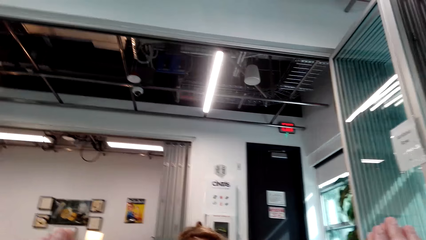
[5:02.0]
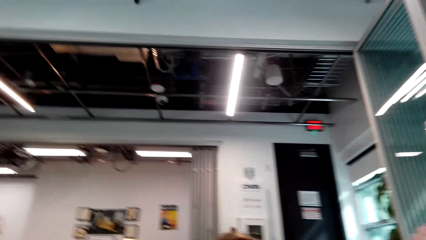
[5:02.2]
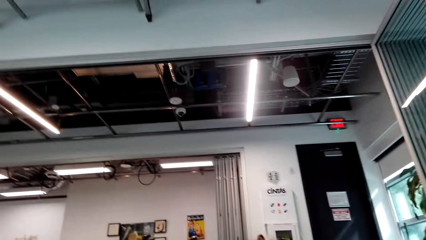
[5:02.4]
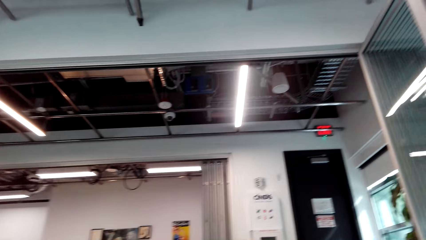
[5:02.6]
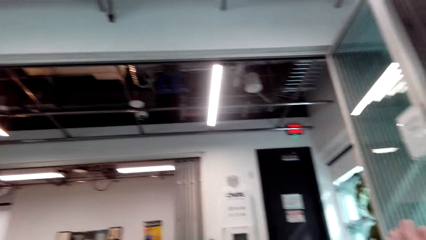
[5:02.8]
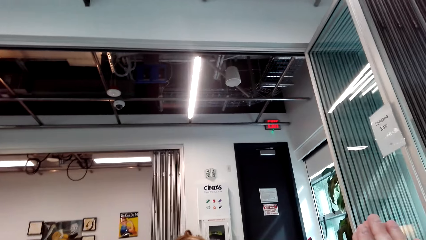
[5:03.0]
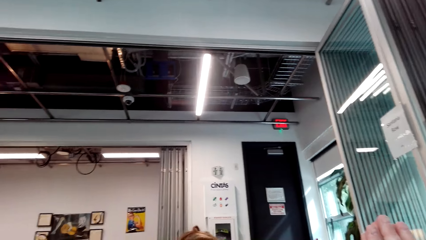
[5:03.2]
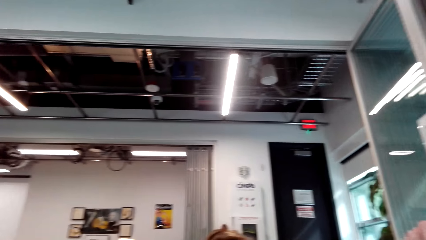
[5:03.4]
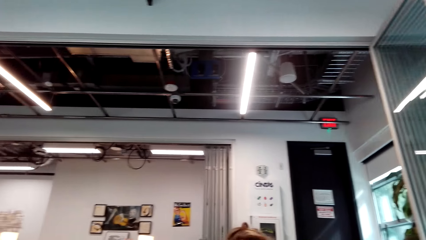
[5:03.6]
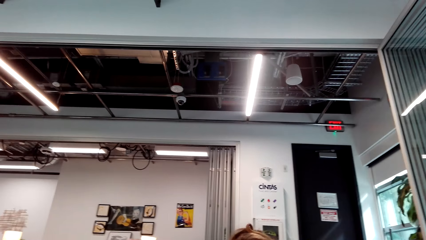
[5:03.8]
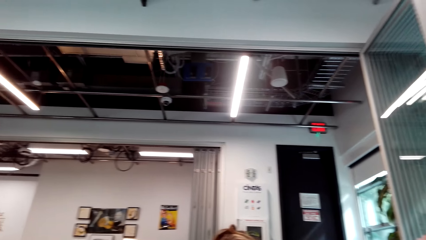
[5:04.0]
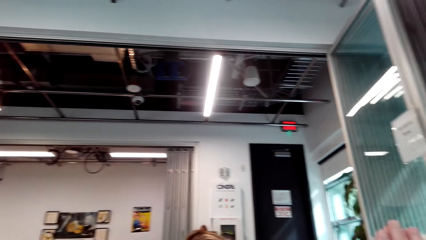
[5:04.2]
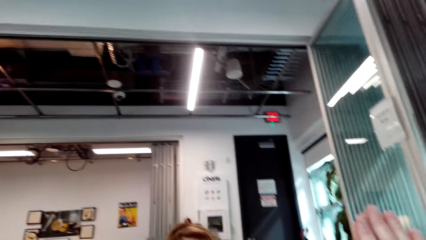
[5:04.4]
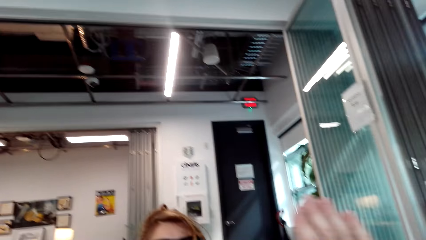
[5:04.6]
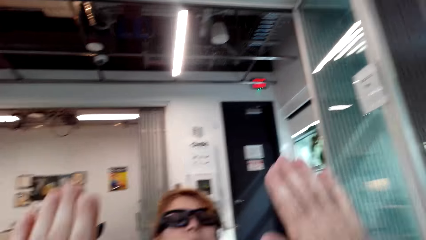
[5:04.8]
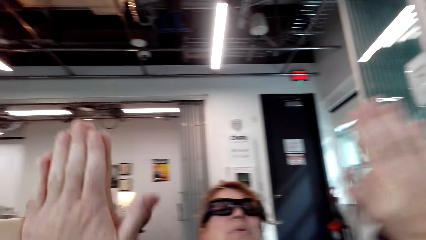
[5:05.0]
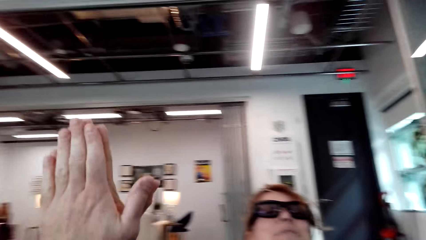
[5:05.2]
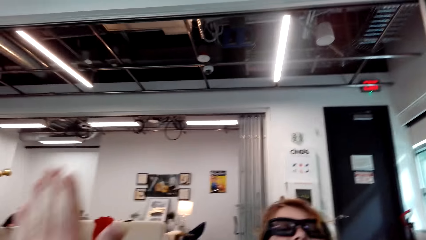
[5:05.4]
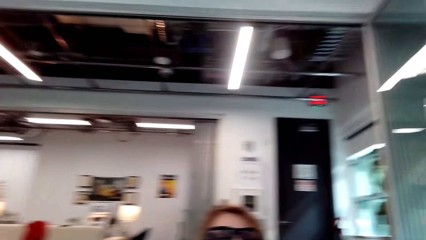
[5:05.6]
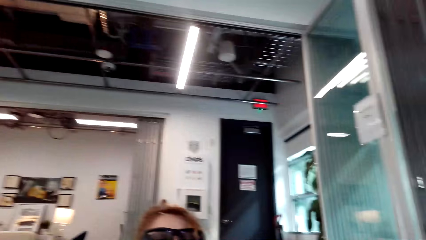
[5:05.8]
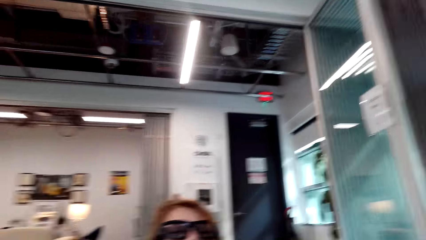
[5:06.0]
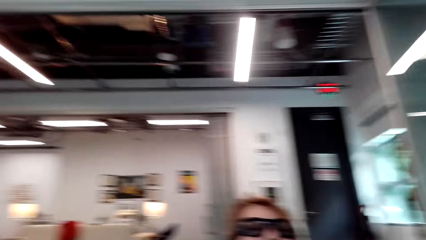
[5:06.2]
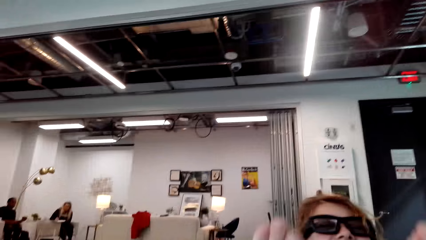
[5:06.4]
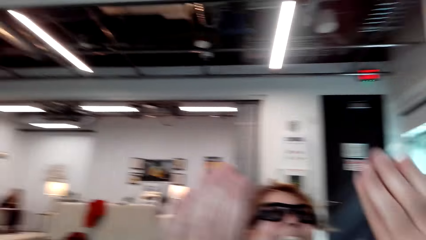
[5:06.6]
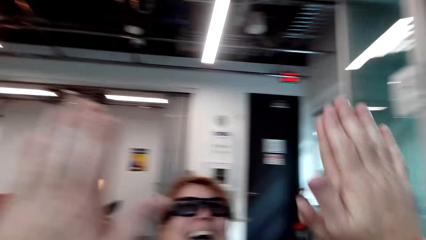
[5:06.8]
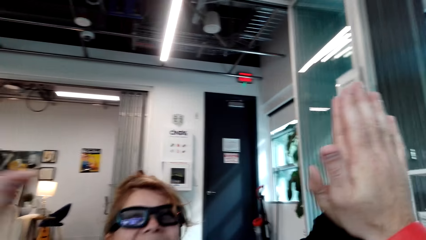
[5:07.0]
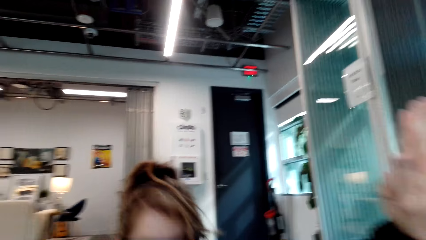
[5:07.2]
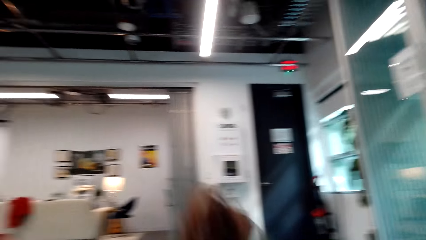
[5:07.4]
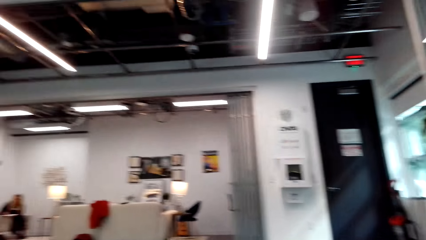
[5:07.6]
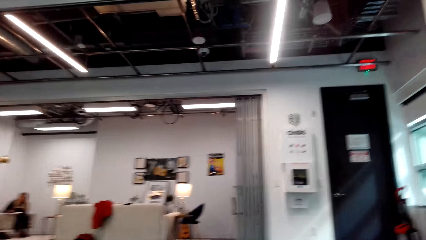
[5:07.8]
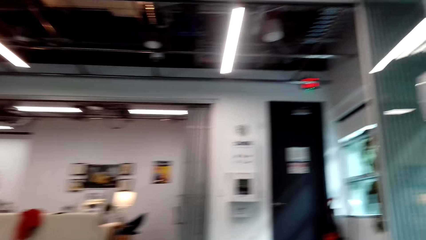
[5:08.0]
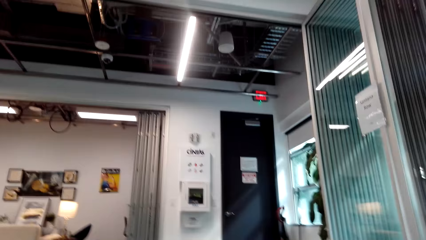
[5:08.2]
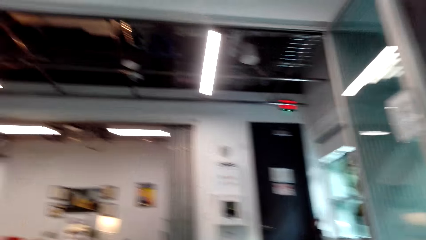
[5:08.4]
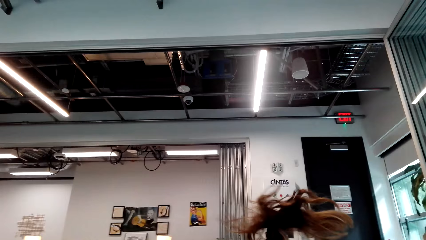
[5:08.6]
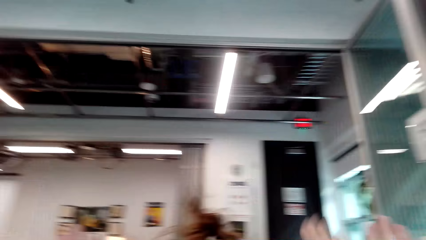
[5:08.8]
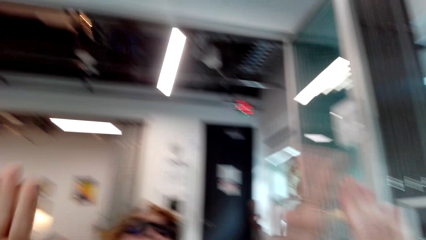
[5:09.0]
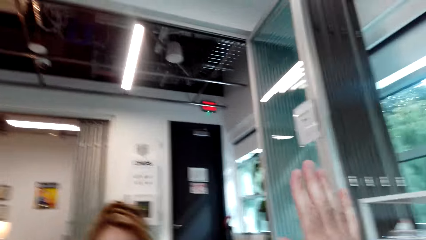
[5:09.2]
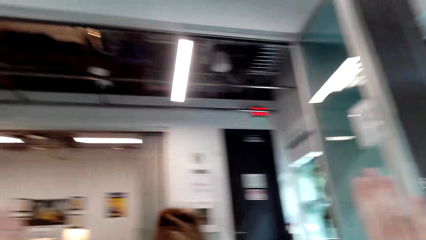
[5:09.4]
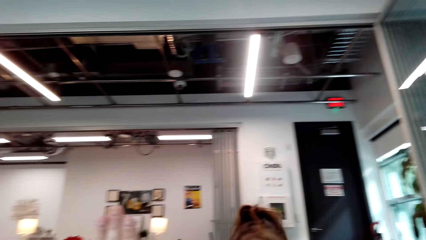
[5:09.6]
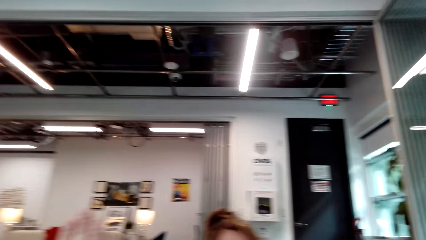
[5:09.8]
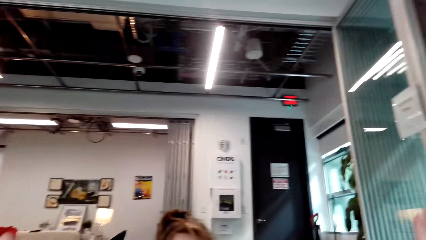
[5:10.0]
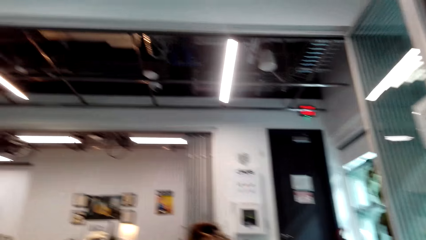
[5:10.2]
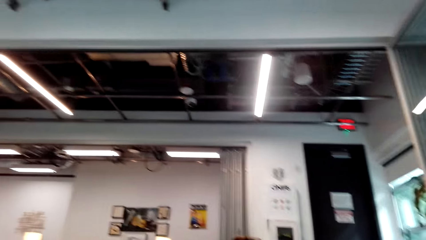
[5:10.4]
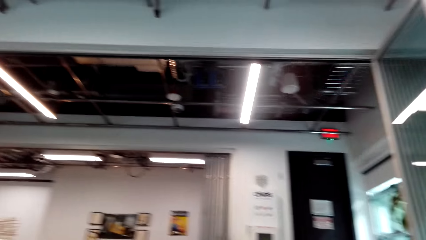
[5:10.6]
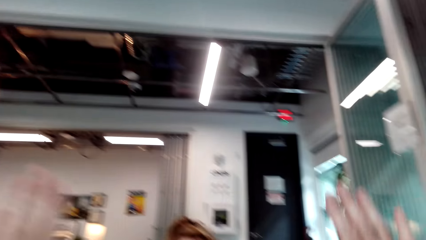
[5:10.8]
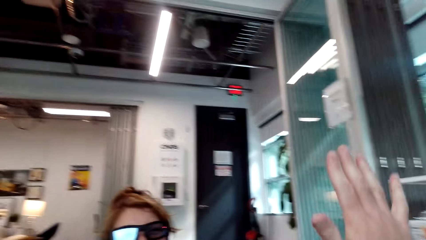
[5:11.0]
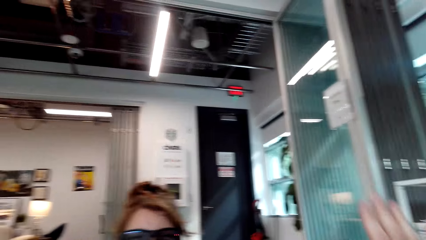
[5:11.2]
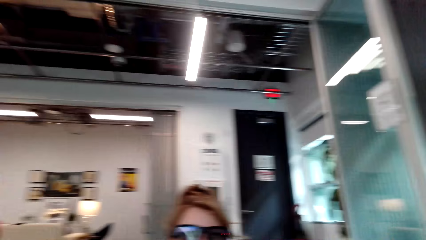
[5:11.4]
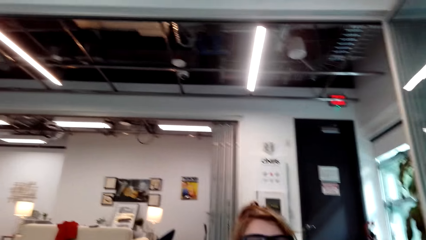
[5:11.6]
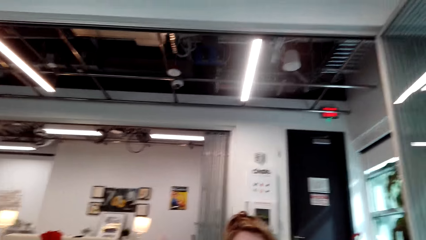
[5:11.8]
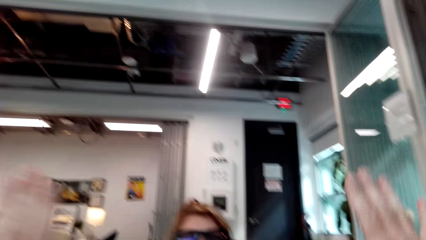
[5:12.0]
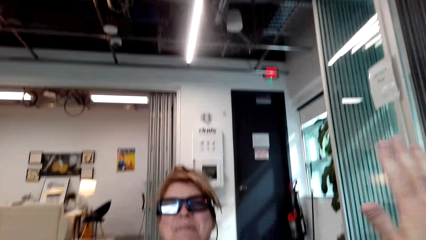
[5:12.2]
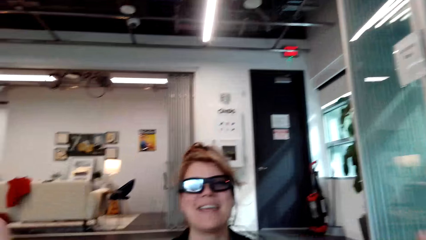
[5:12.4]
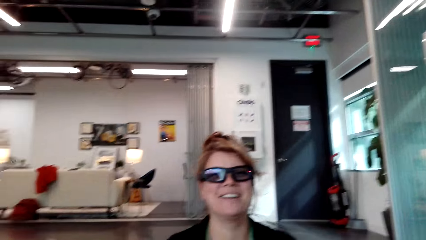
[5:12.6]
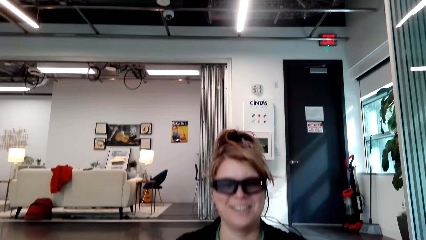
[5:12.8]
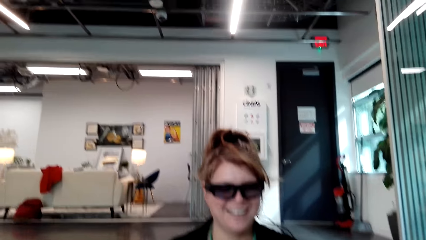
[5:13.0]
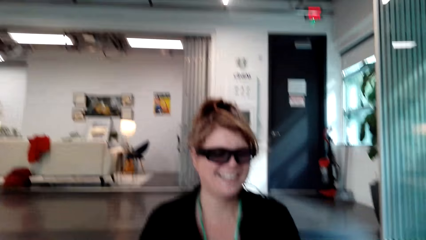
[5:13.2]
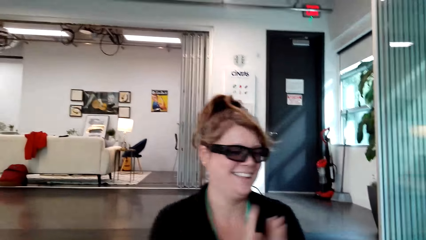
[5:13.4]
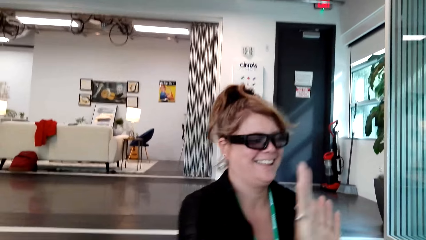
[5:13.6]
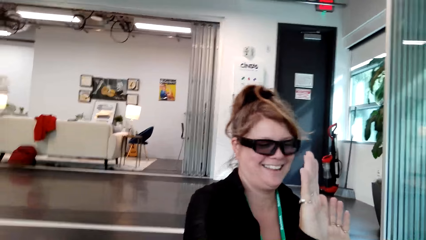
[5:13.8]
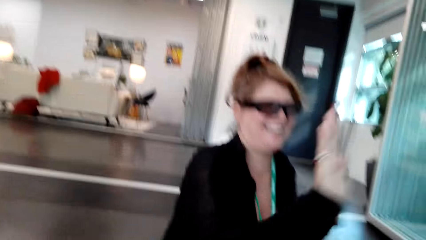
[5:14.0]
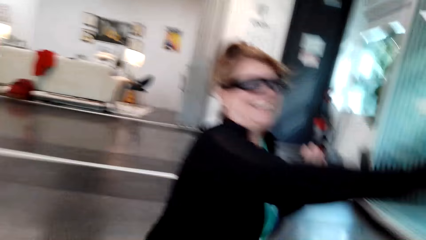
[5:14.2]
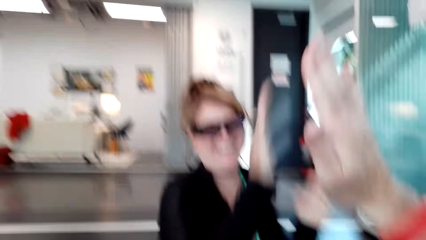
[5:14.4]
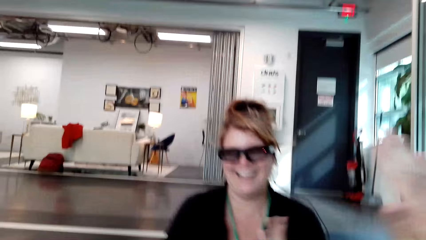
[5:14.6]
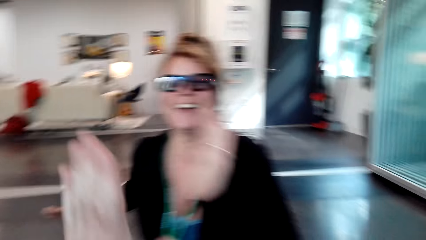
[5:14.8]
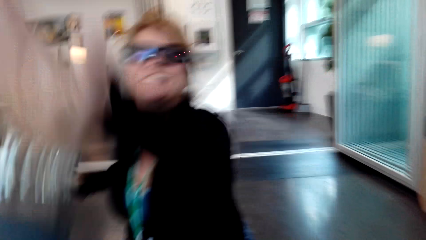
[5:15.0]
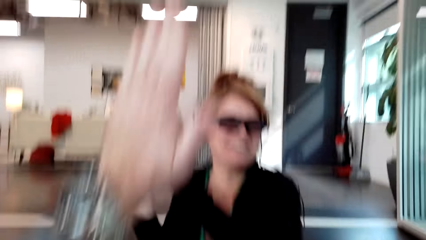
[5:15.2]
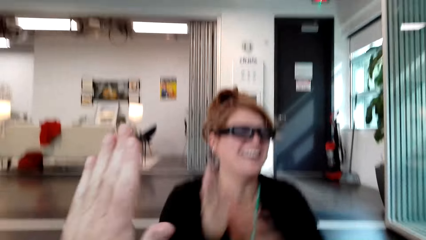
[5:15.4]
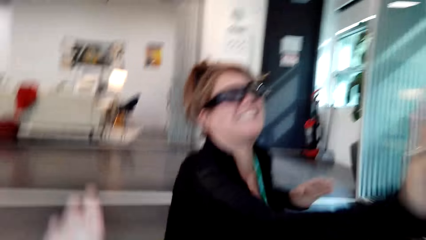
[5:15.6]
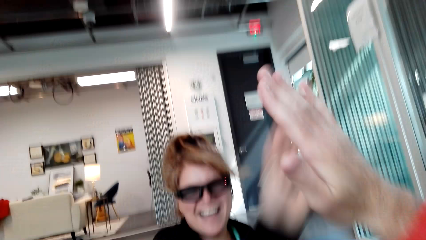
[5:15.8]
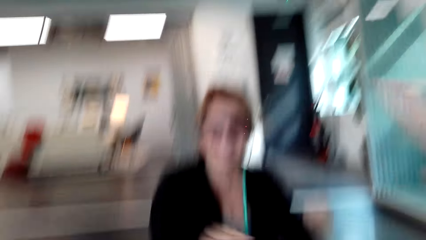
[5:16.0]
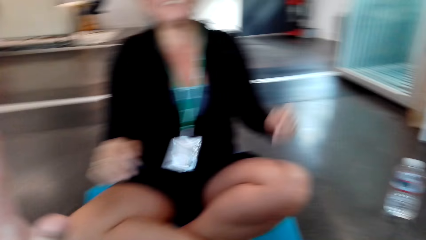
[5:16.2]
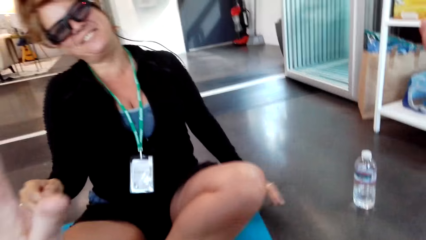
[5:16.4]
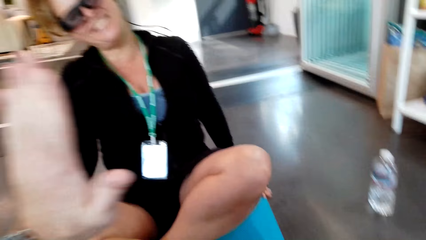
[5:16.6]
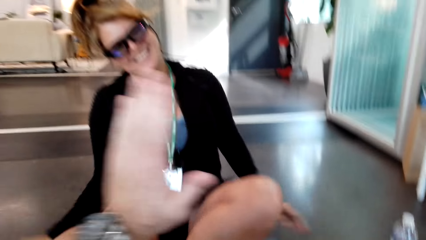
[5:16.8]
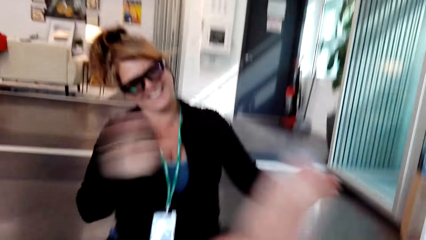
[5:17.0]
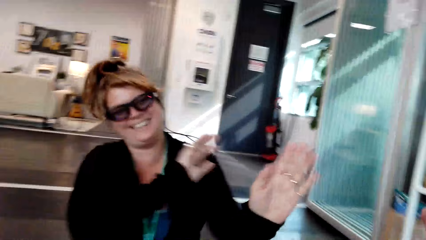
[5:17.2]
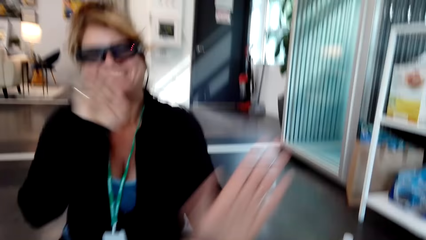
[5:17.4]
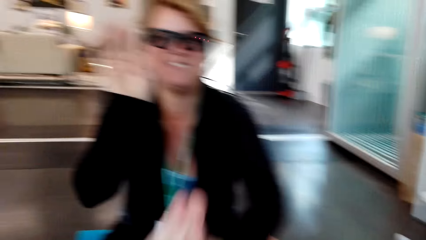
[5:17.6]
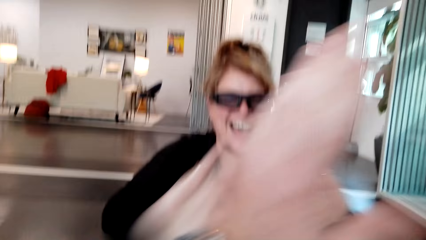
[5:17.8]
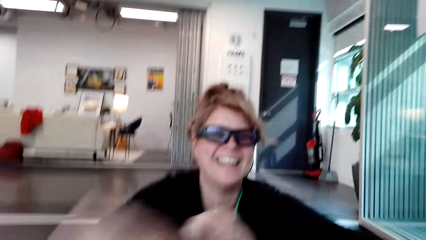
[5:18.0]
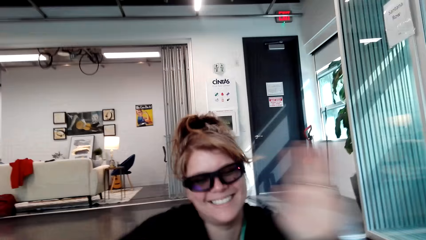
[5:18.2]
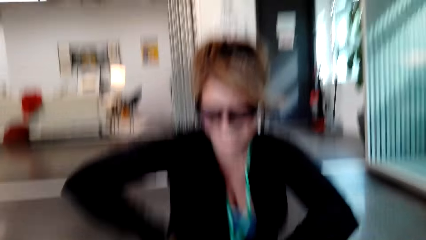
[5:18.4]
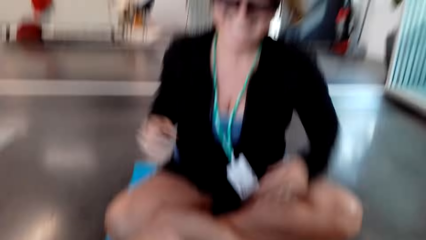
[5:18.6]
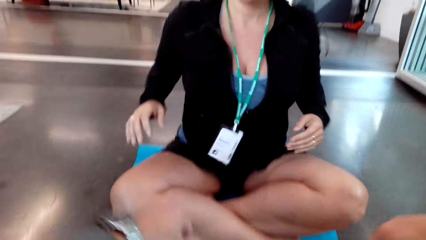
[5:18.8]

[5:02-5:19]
The camera wearer moves the camera around the room. He puts together their hands with a woman. He moves the hands. He converses with the woman. He carries his hands up. The woman shakes the hands with the camera wearer. The camera wearer claps hands with the woman.
